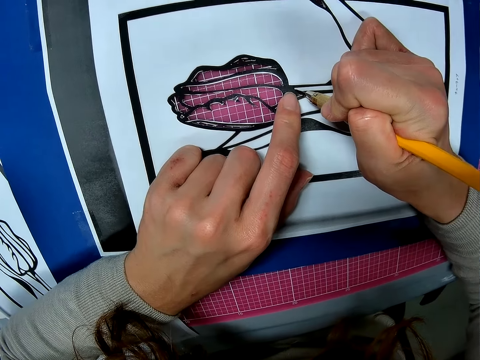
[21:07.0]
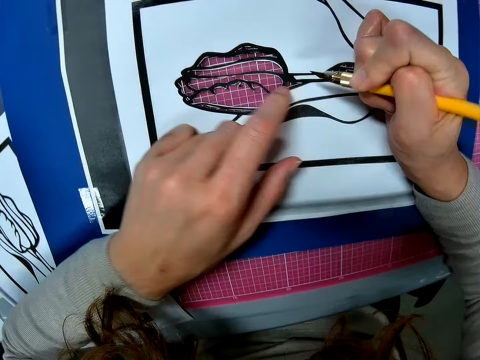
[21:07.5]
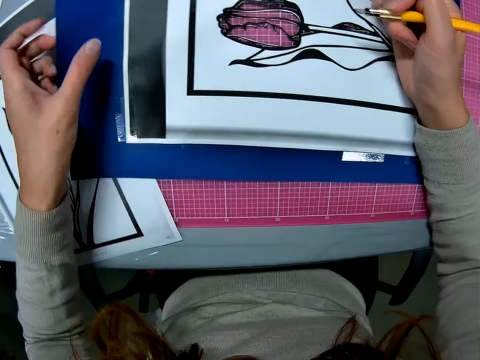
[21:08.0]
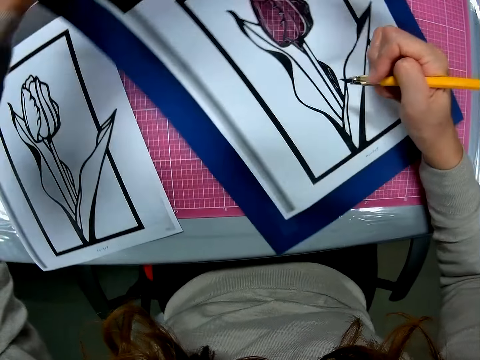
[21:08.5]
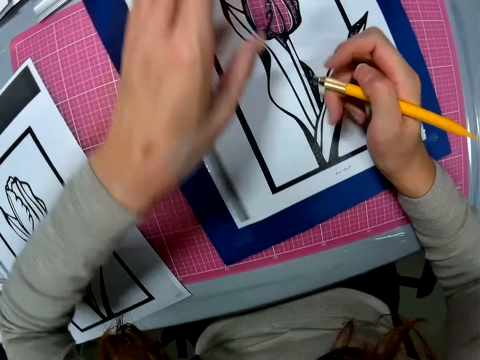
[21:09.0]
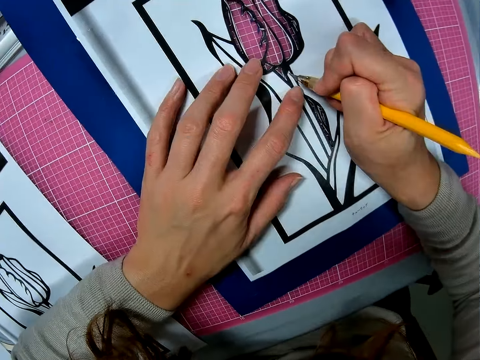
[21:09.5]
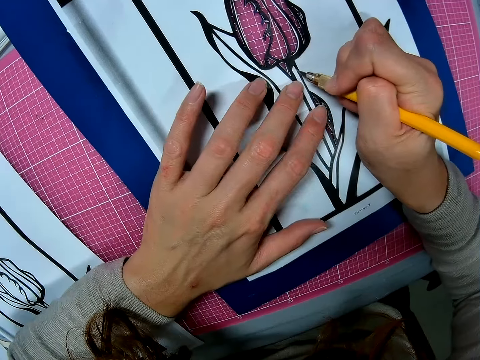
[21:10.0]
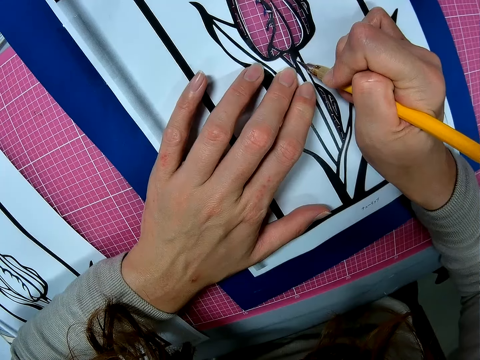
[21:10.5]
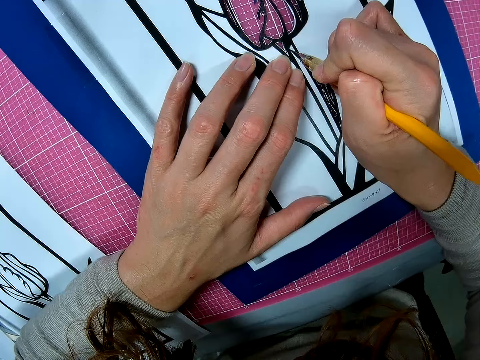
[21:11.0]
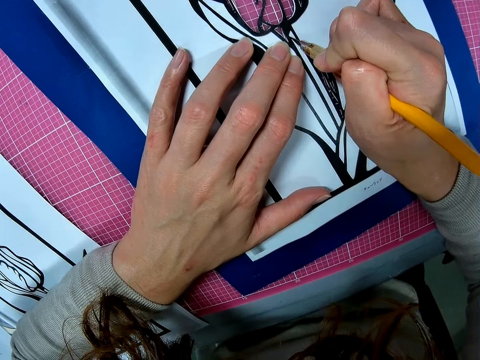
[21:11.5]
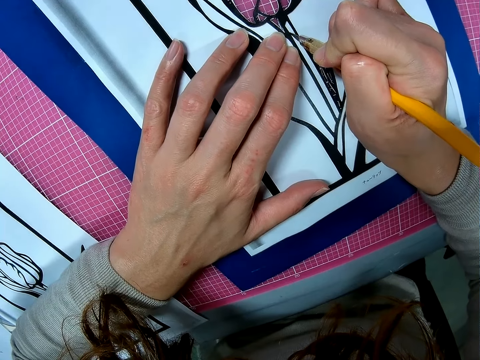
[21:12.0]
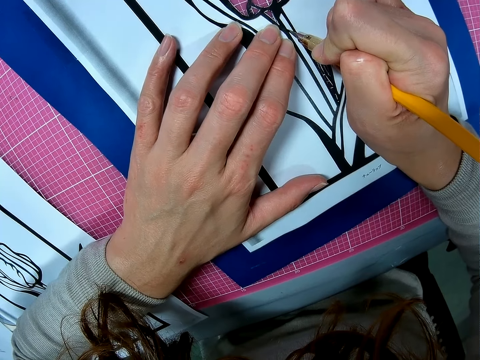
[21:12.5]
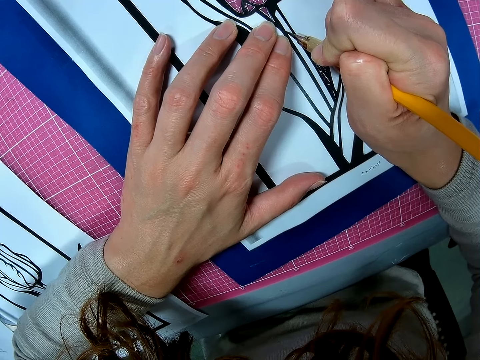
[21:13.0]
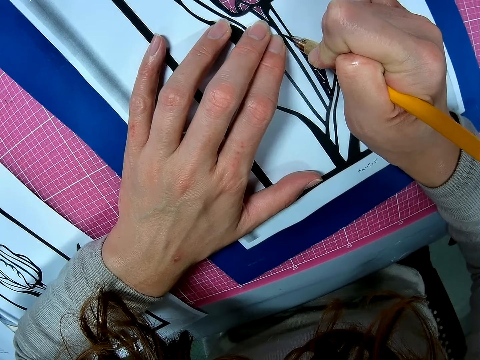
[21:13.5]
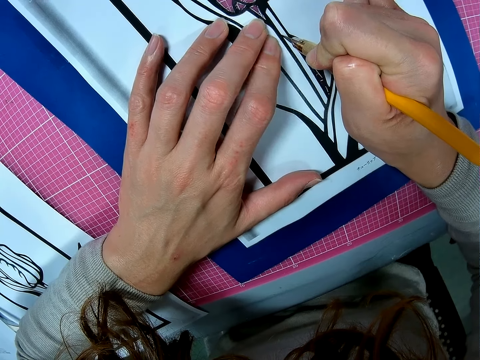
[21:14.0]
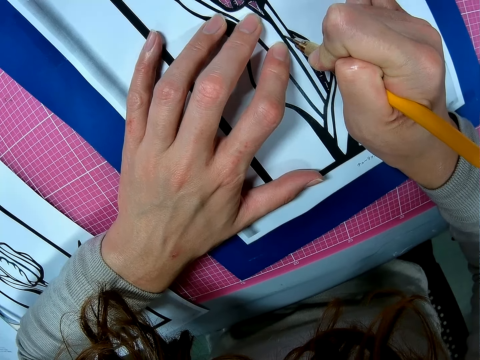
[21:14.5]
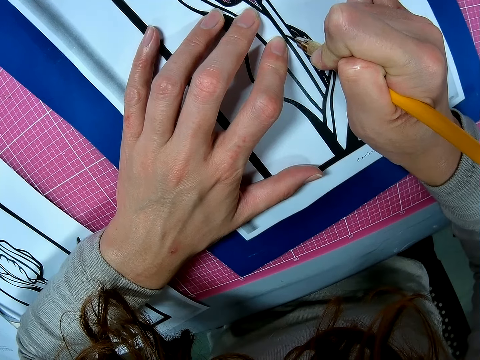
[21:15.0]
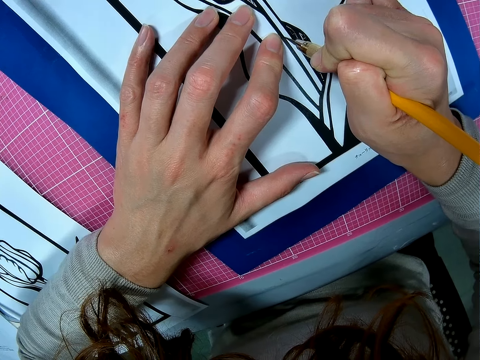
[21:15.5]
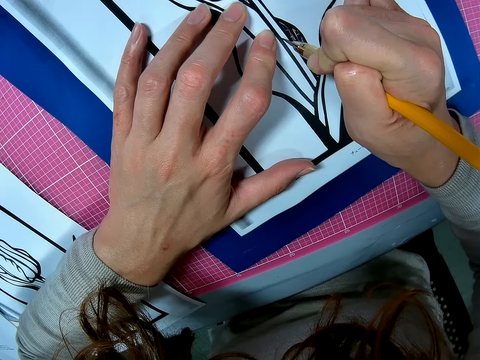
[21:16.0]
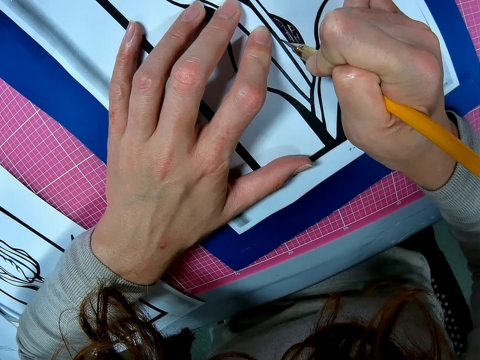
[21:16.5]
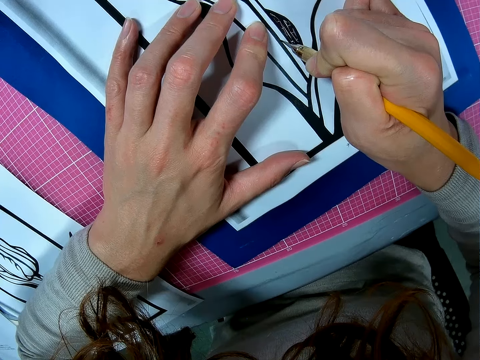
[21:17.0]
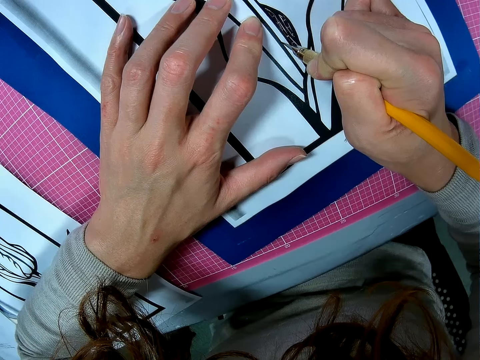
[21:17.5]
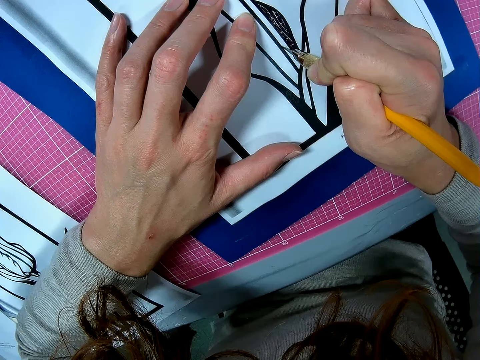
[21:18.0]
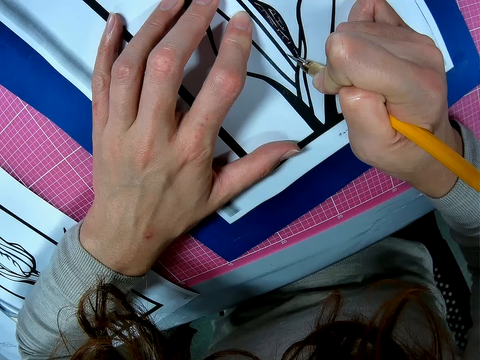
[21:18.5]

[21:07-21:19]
The camera wearer cuts the paperboard using the scalpel. They rotate the paperboard. They cut the paperboard using the scalpel.

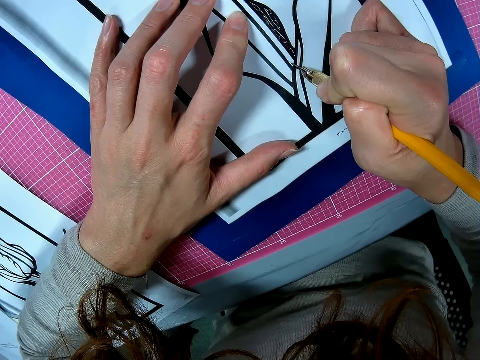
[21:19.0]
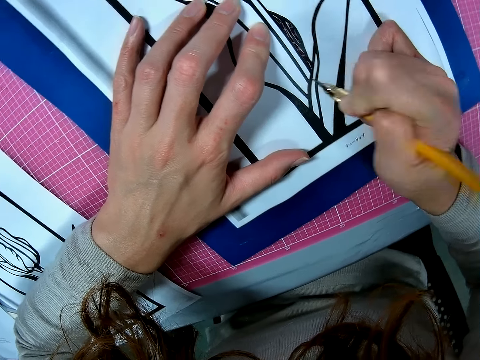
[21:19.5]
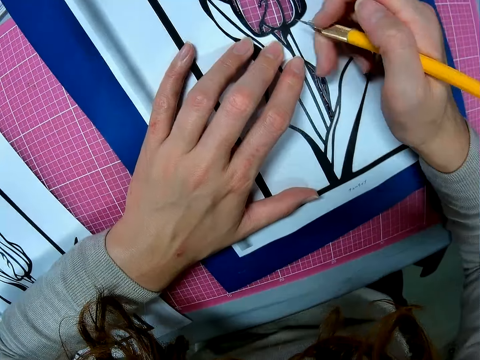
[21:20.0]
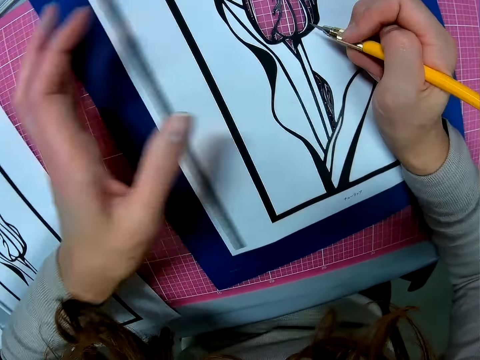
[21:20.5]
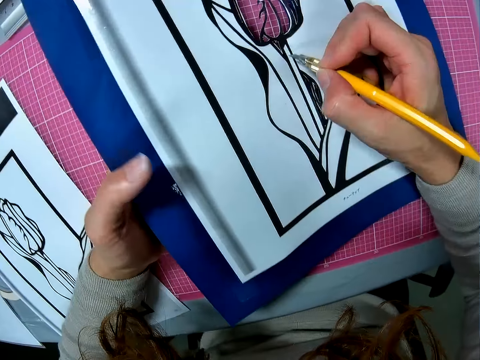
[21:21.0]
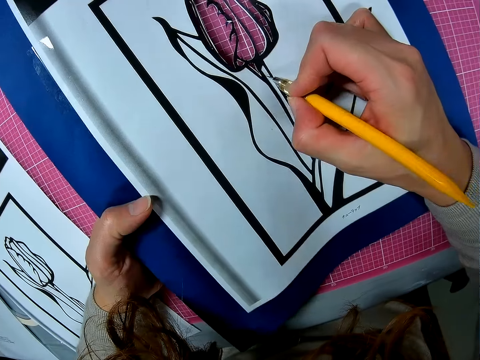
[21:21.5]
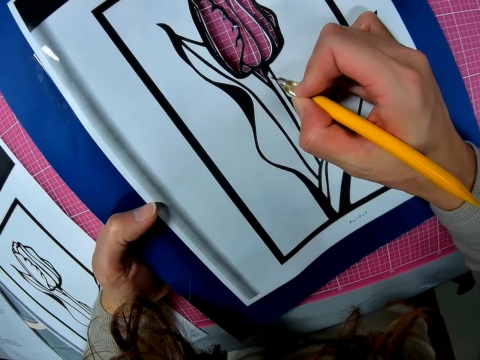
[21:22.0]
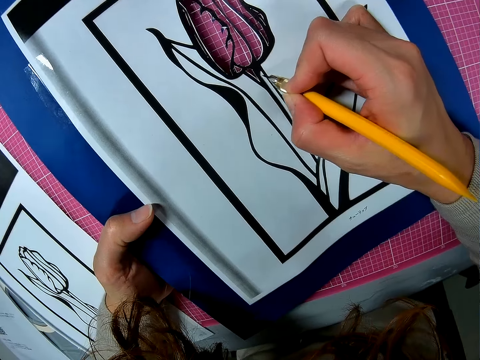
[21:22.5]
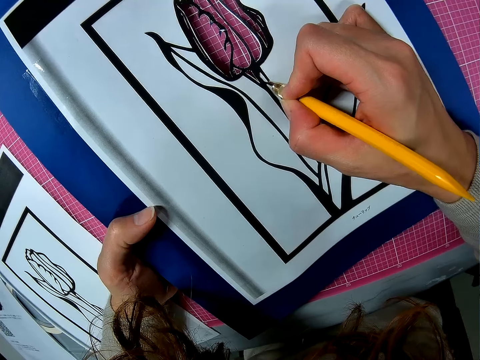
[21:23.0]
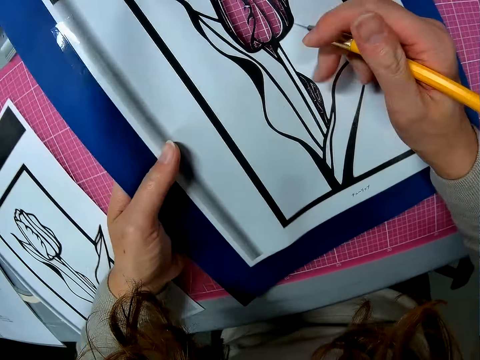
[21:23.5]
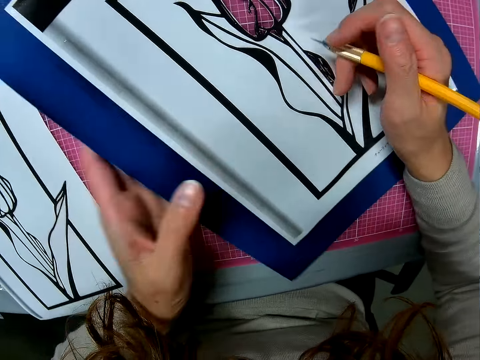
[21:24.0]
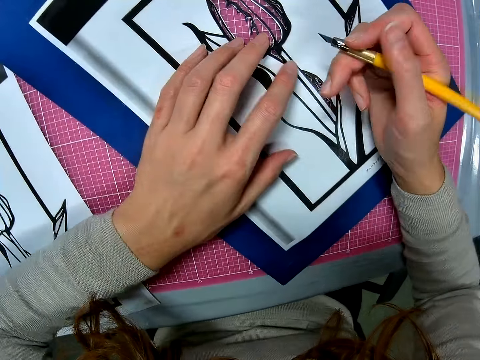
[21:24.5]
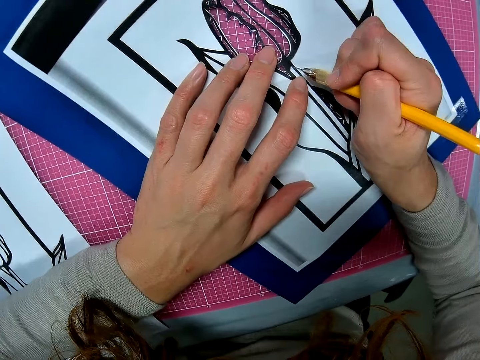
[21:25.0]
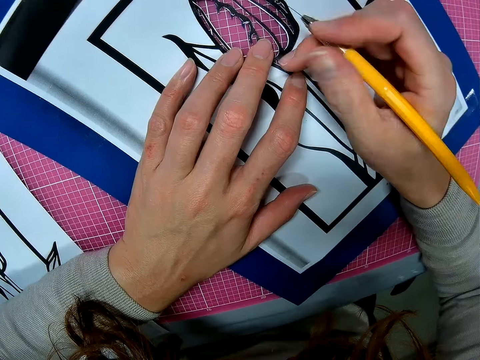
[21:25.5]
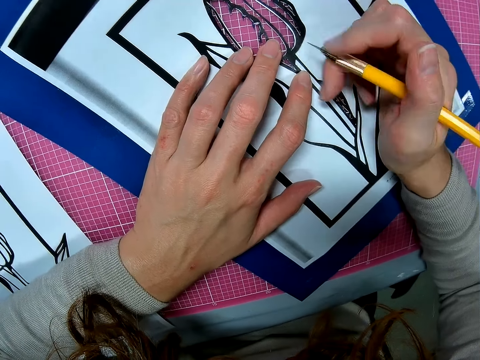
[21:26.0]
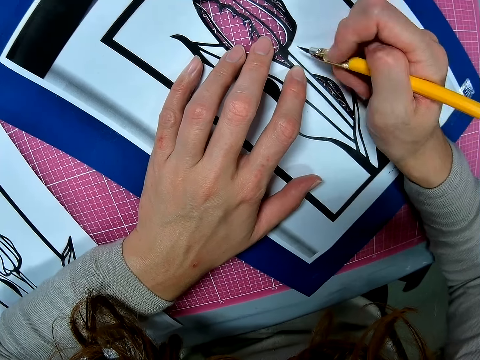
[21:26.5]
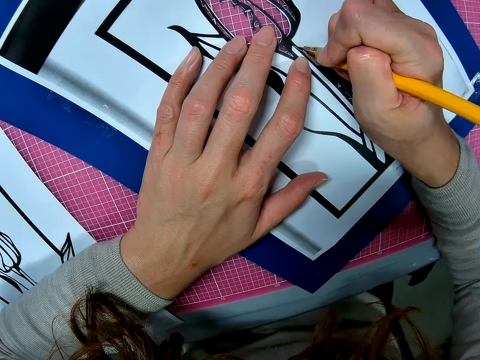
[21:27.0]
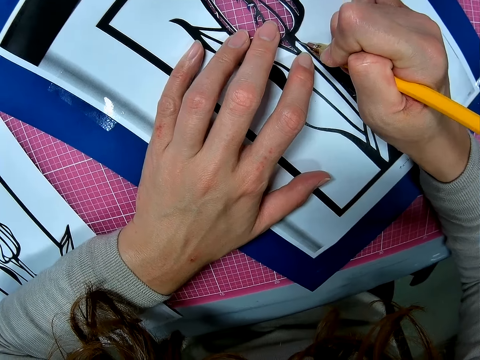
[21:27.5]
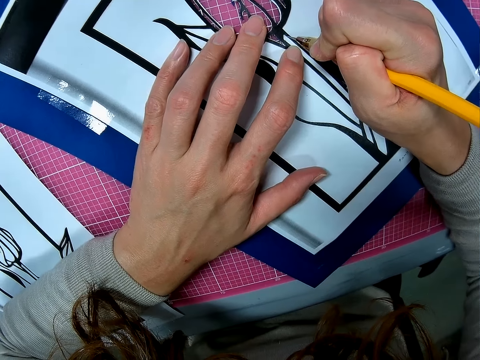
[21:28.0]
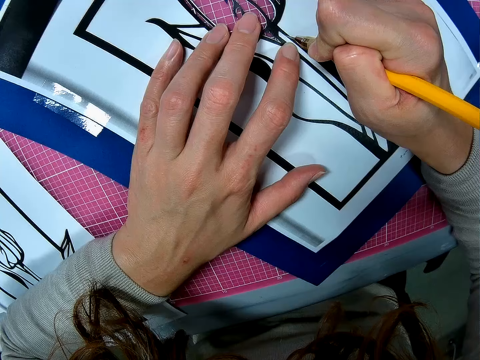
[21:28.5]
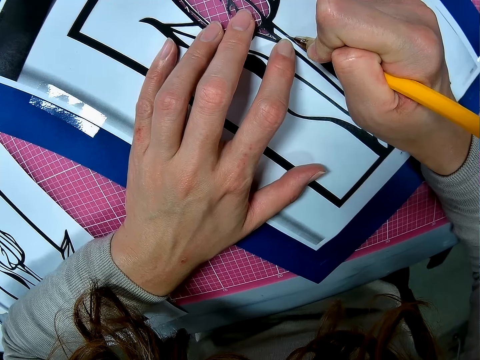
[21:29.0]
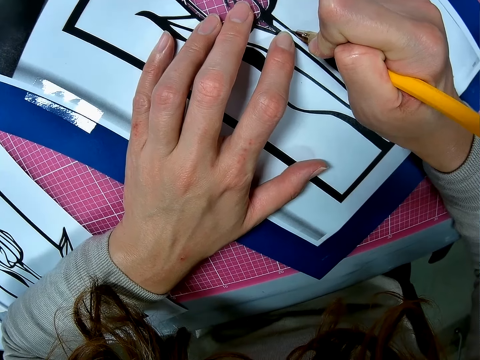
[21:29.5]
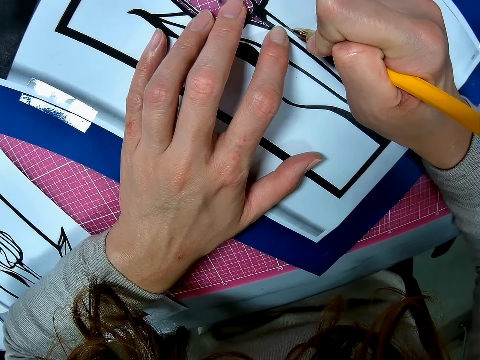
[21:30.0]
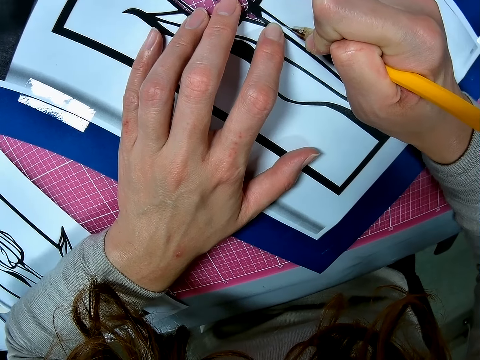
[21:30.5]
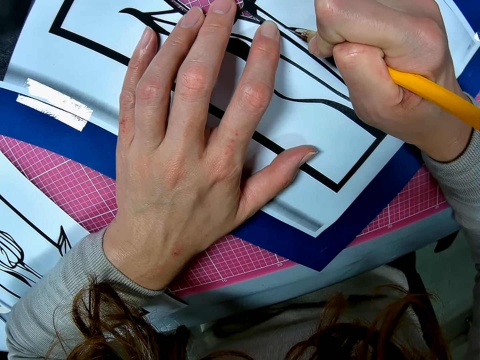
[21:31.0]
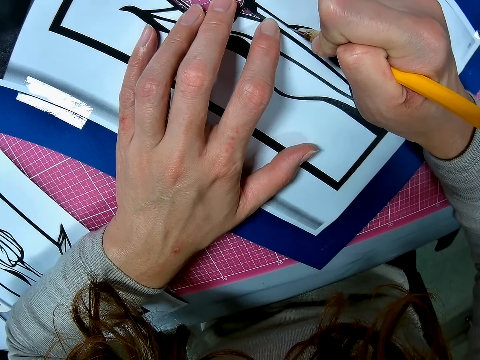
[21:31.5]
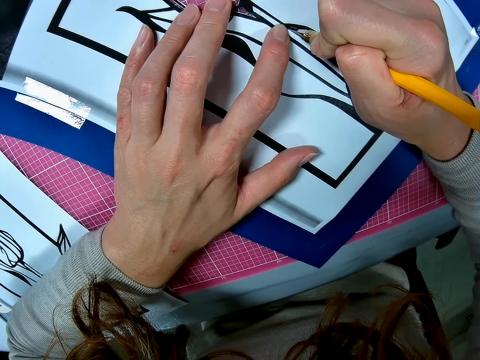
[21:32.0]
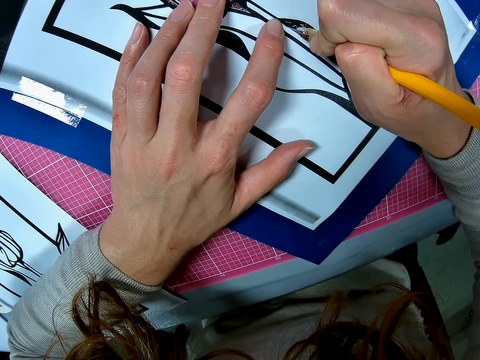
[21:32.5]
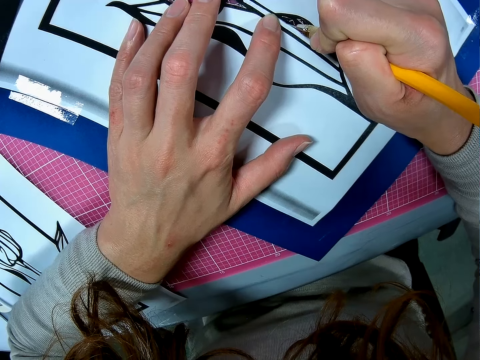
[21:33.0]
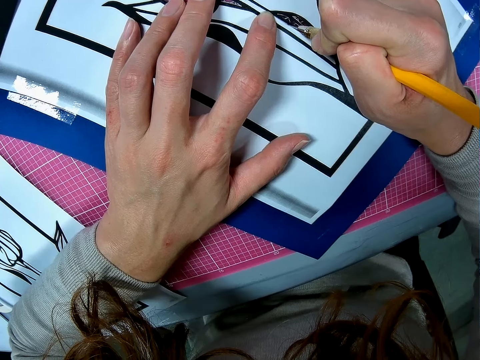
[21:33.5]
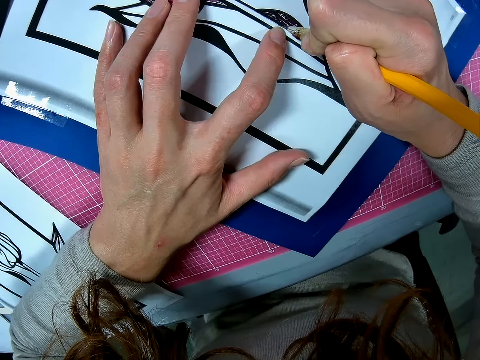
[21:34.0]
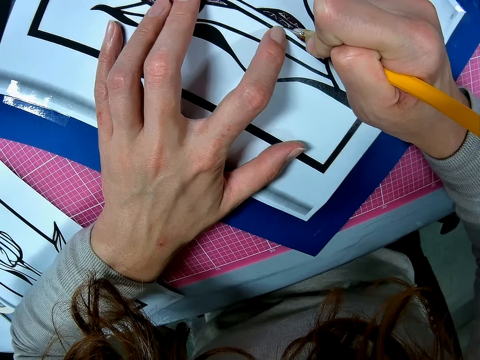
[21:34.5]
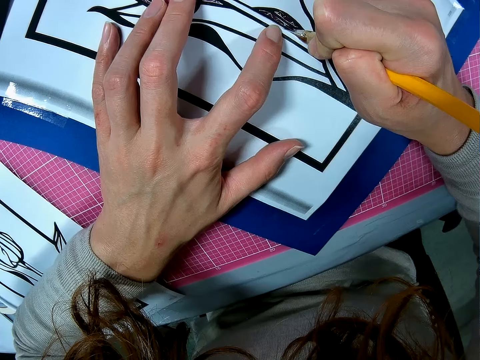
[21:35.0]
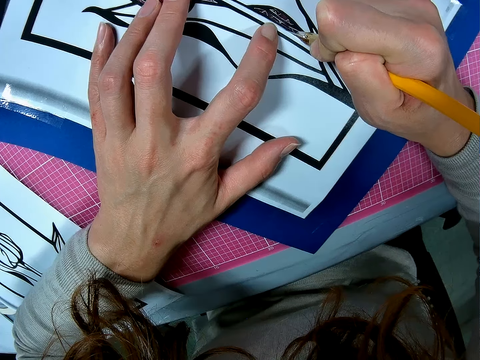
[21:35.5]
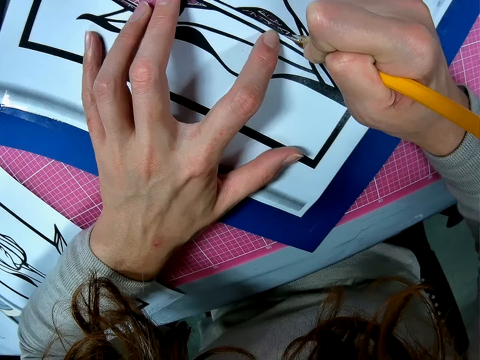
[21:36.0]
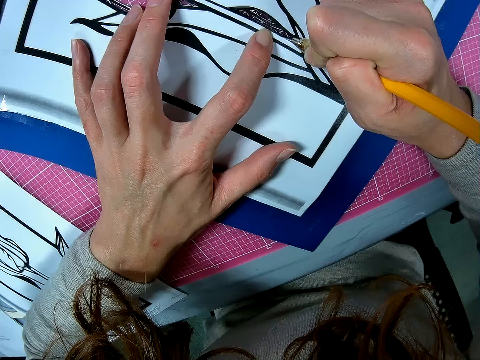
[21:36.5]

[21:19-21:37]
The camera wearer holds the paperboard. They cut the paperboard using the scalpel.
